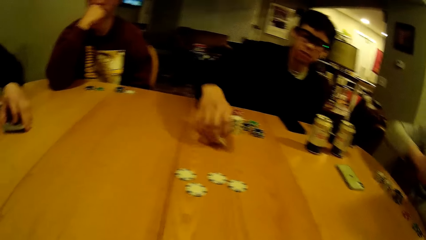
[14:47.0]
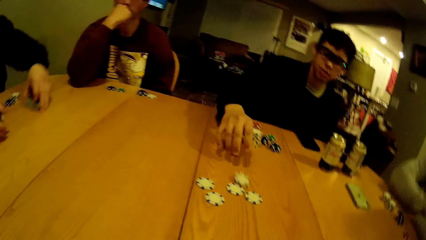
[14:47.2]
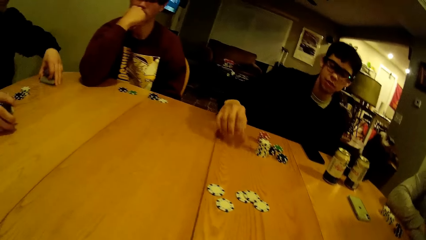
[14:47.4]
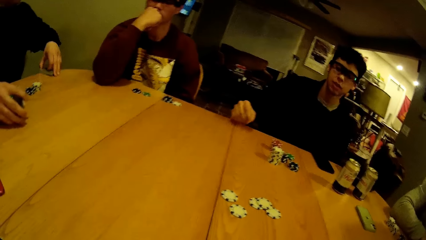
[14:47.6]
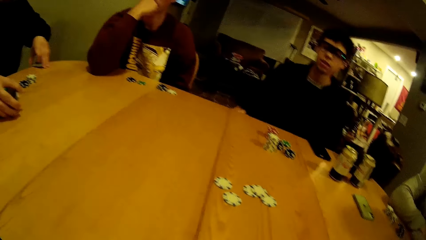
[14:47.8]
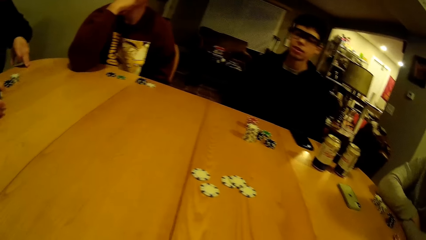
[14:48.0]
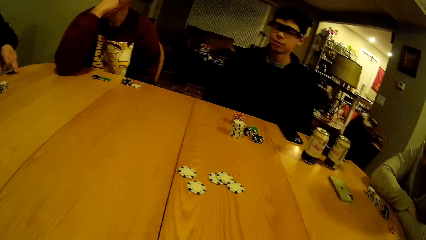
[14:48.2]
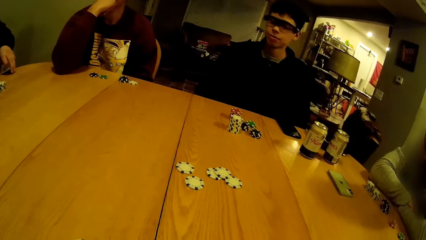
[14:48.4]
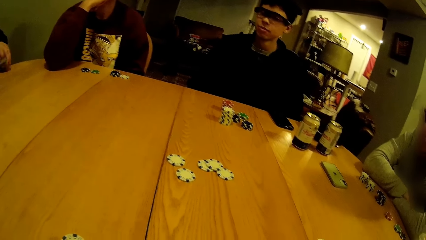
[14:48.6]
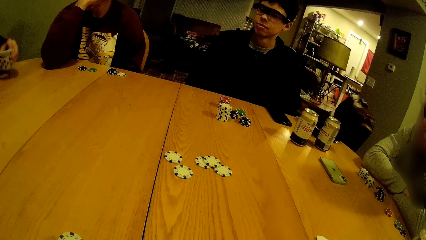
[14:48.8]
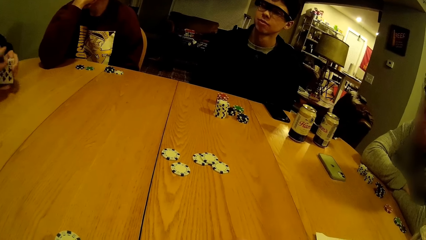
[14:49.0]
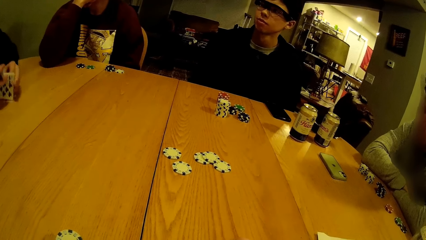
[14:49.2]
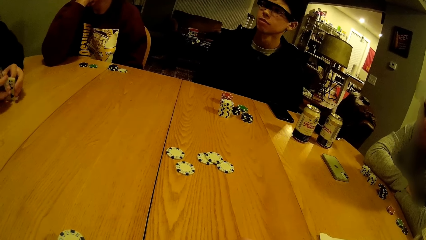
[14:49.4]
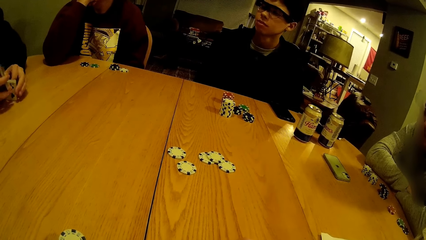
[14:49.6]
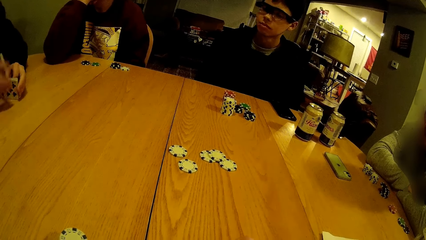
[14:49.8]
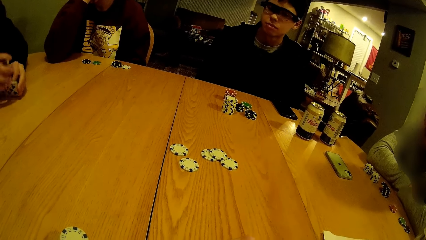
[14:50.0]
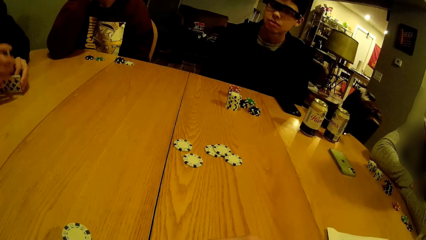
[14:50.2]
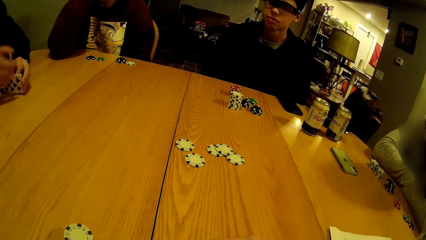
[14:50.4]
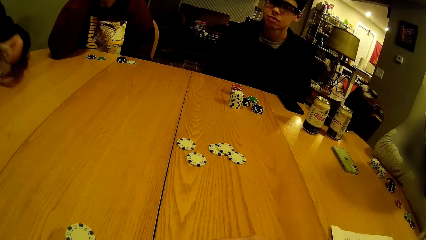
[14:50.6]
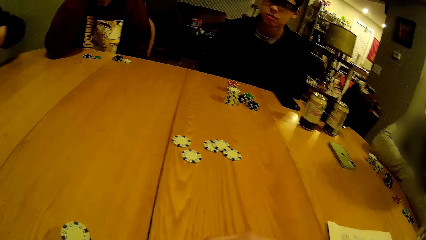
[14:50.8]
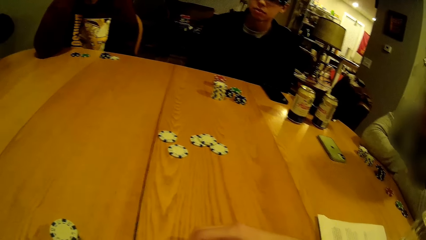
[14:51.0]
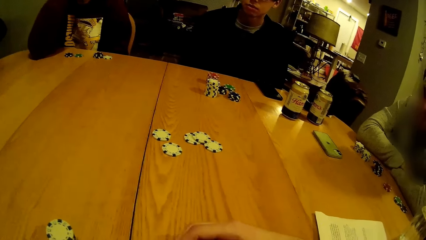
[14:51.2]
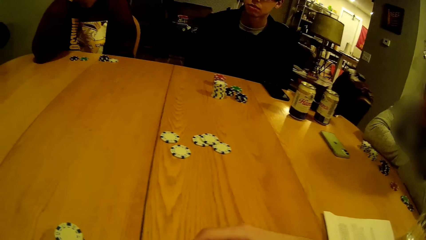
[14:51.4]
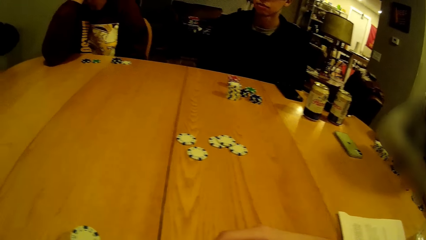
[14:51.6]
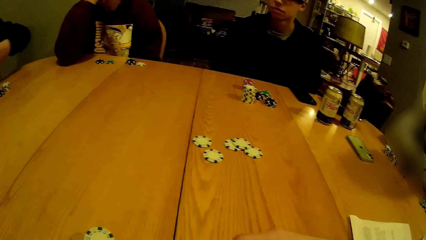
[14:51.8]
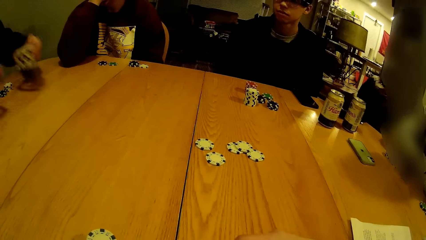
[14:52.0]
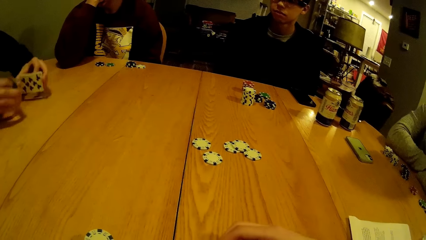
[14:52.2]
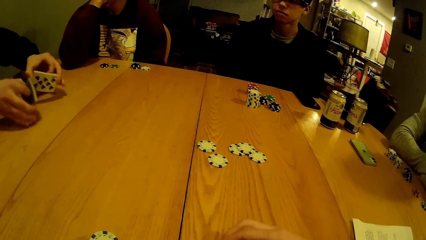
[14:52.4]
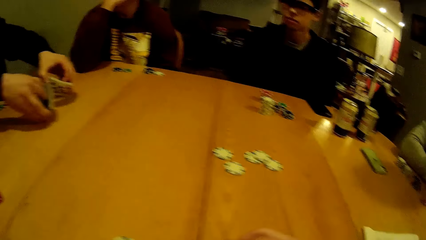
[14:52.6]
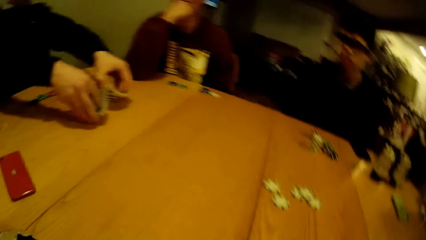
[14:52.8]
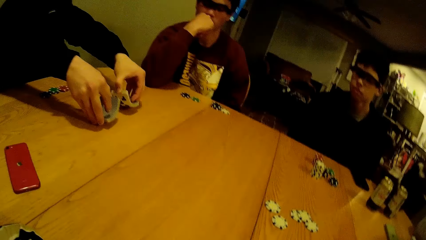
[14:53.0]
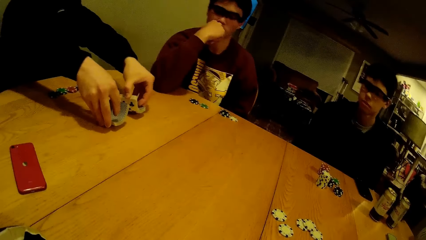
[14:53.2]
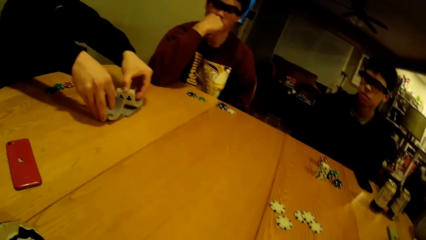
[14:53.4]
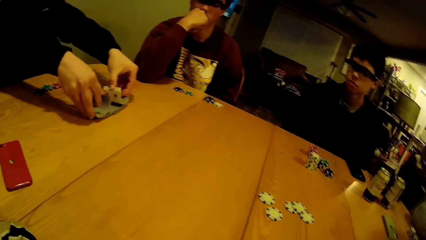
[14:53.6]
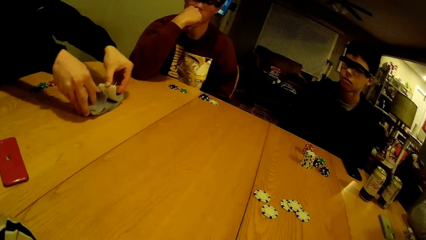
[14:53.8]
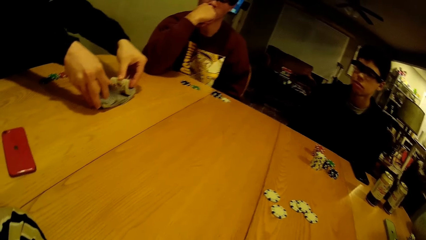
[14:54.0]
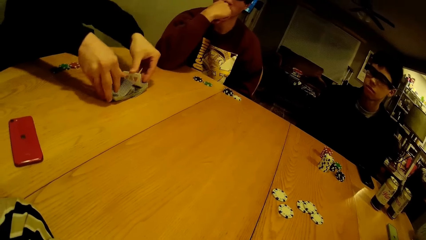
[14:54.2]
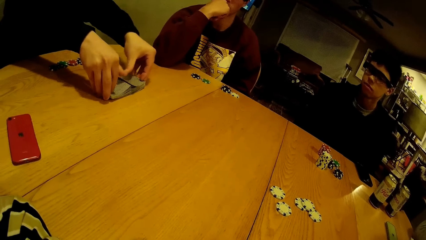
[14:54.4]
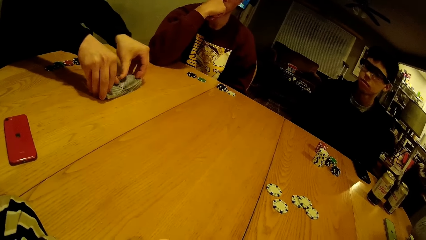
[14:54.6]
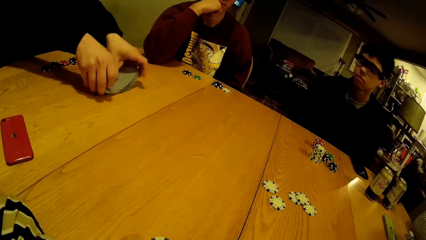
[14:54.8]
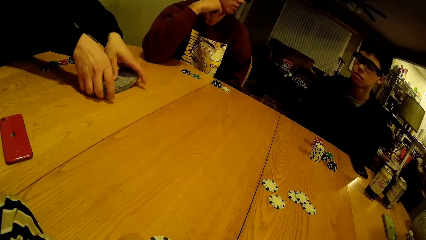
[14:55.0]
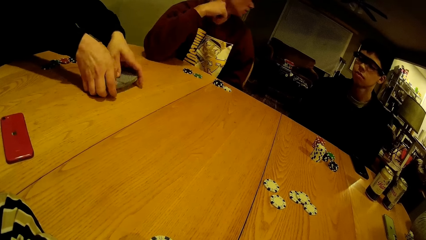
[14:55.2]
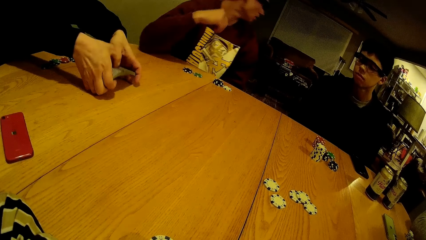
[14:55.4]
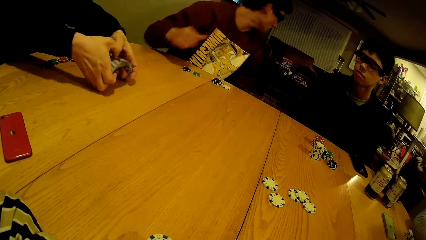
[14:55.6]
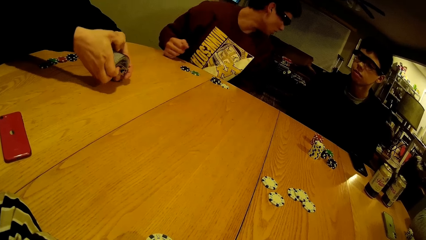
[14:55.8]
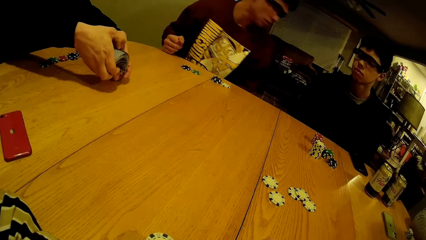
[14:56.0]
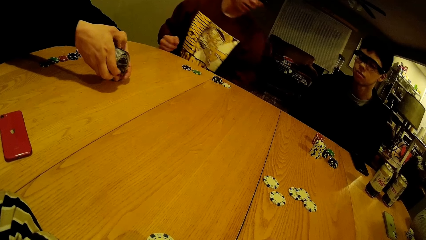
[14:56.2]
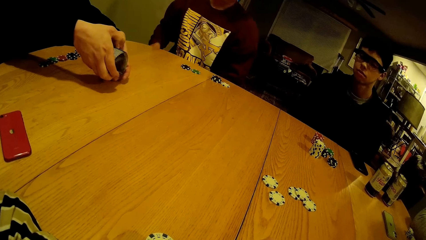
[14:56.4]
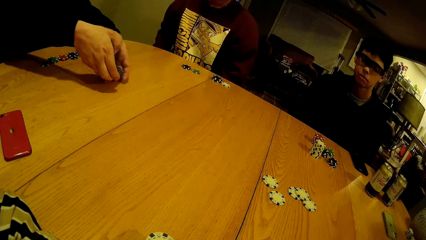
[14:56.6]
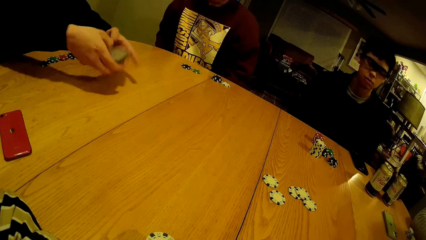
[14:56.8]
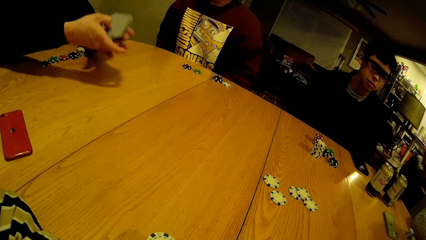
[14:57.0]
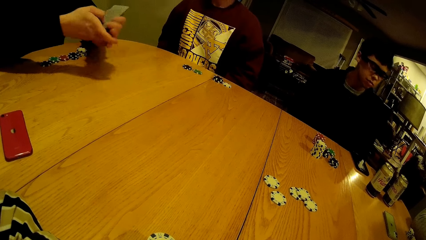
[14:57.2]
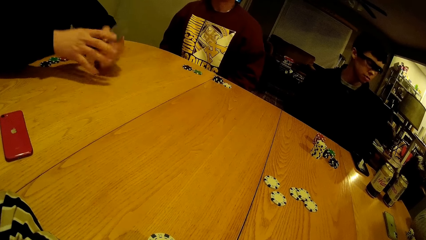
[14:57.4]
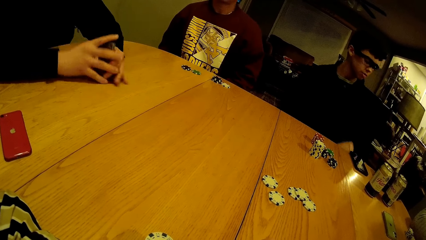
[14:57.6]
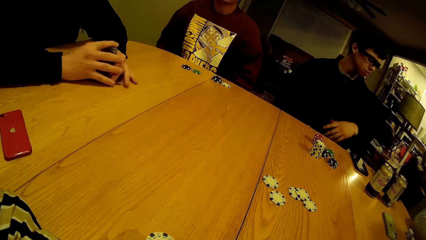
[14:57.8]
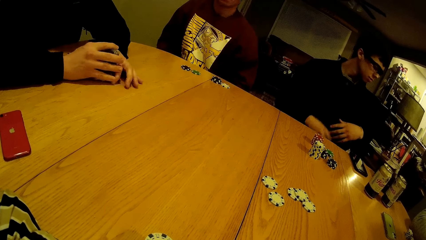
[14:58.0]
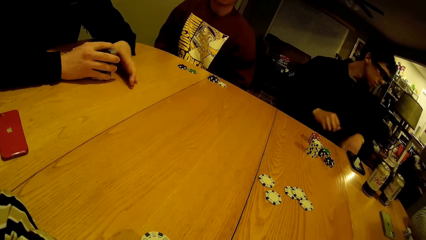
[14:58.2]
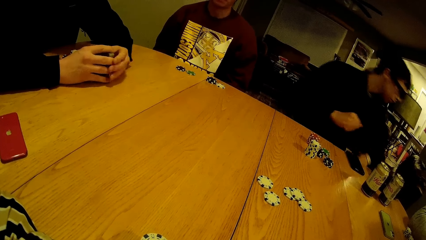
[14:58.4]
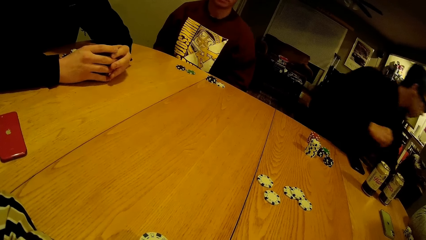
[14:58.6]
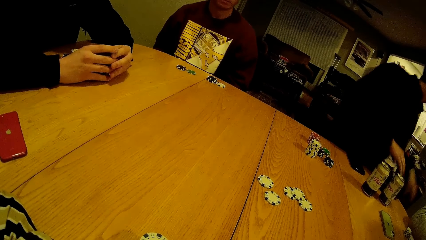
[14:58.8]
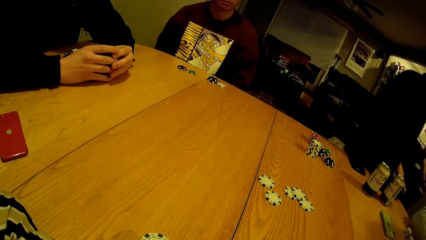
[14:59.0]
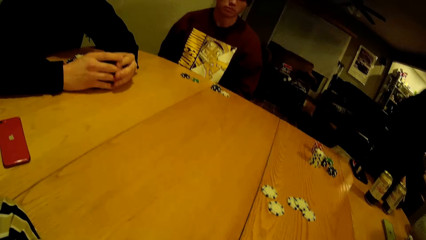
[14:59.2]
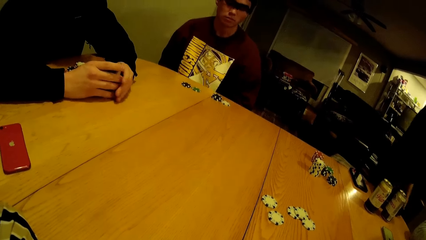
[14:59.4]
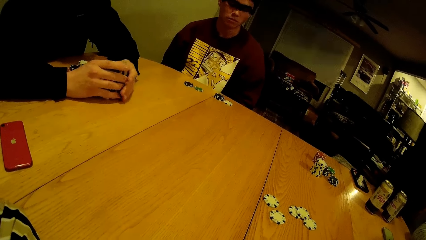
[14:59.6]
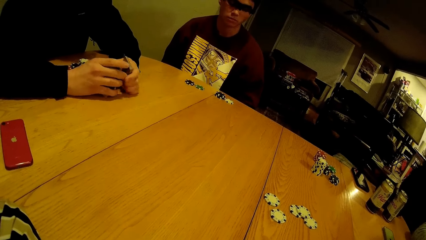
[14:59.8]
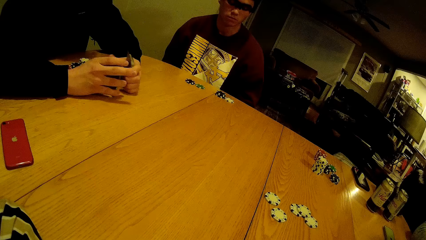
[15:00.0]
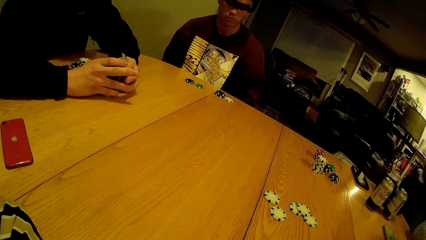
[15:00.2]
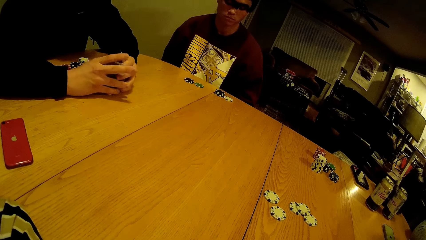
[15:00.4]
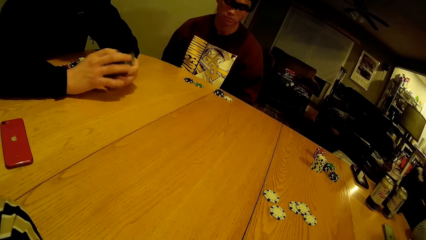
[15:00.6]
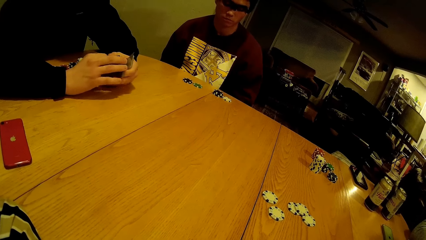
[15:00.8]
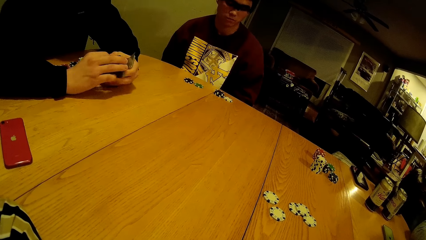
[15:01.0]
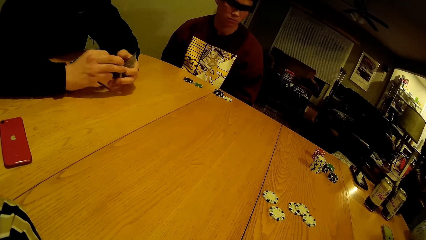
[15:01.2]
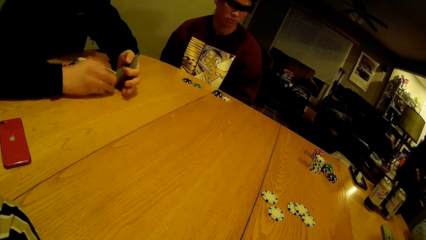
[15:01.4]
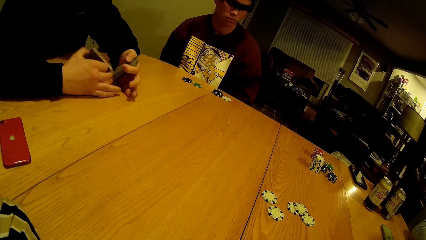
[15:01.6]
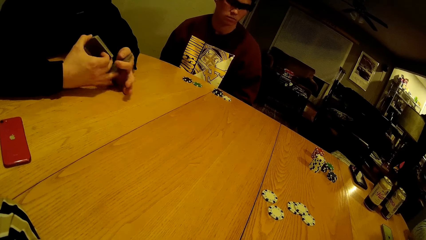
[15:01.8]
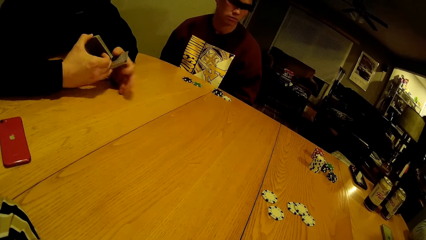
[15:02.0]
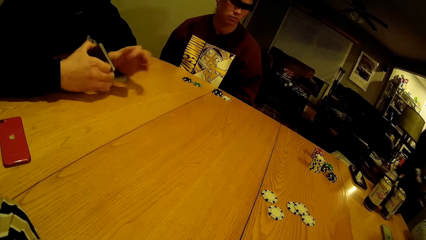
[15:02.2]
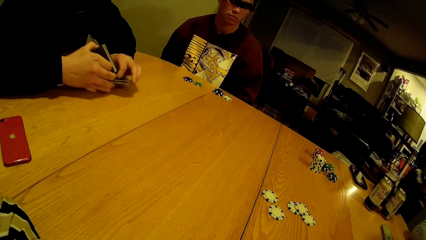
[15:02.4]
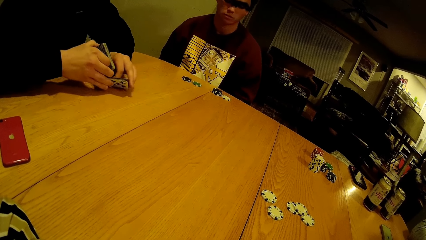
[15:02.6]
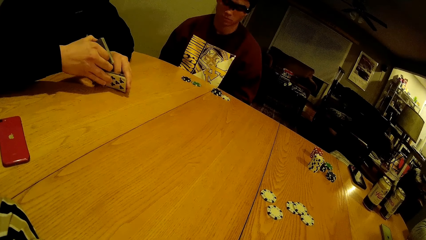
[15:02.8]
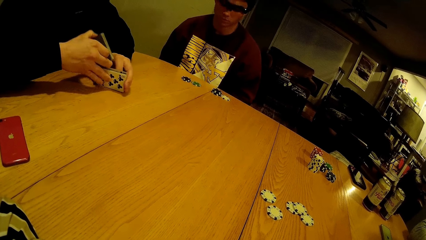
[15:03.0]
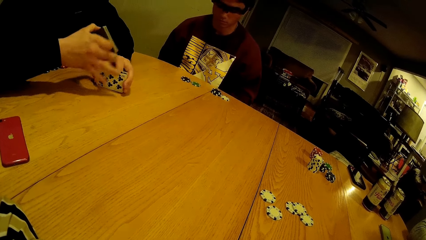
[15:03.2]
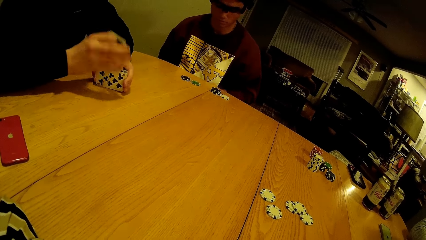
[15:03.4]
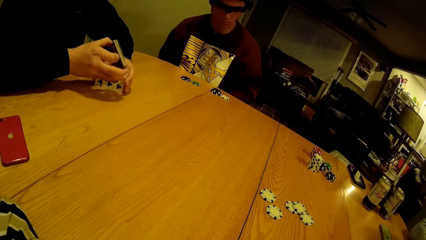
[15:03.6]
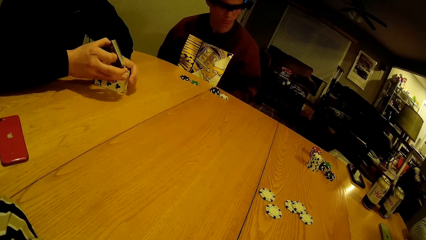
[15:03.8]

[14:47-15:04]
The man pushes a game disk to the centre of the table. The camera wearer stares at the puzzle pieces on the table. Another man hits the cards in his left hand with the game disk in his right hand. The second man hits the cards in his hands on the table. The second man shuffles the cards with his hands on the table. The first man leaves the table. Another man dances to the music.
